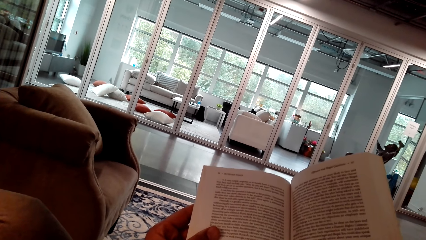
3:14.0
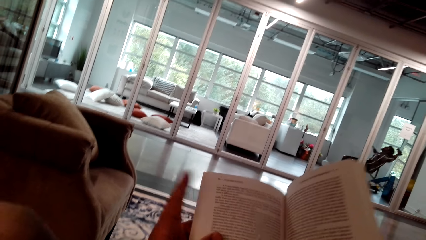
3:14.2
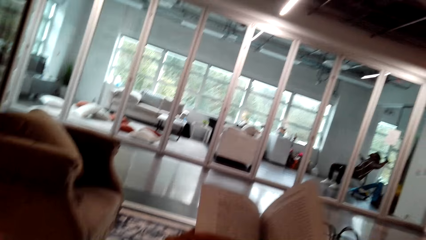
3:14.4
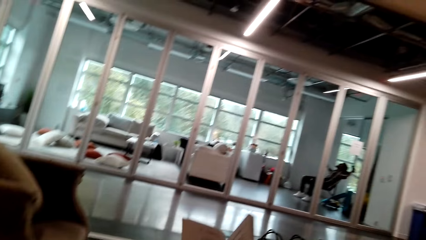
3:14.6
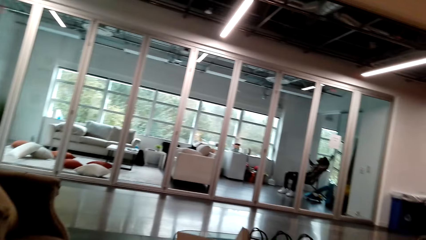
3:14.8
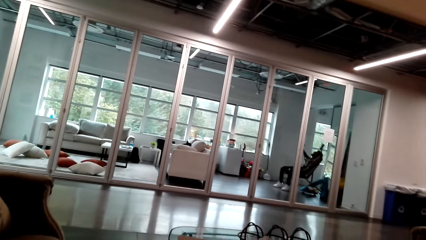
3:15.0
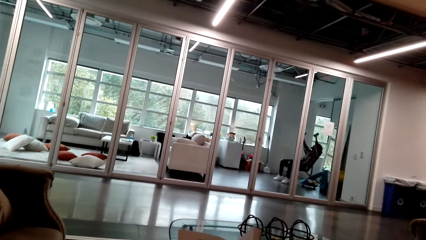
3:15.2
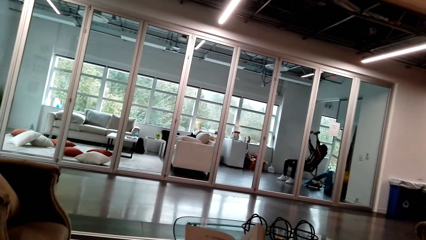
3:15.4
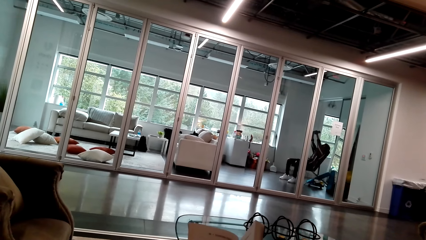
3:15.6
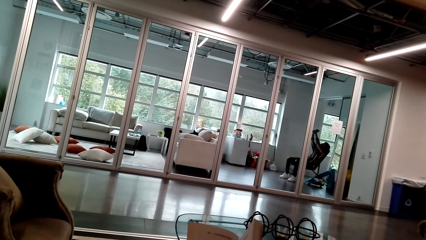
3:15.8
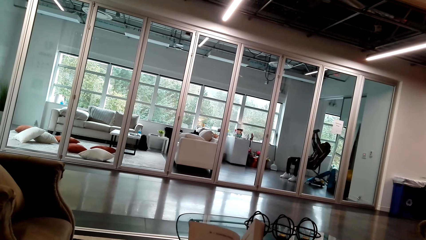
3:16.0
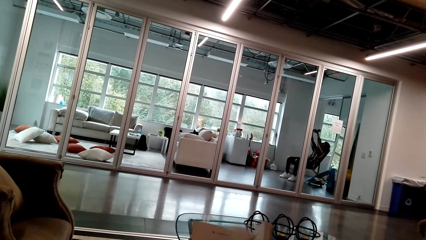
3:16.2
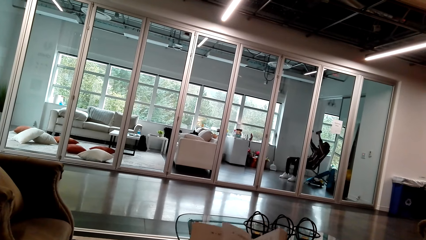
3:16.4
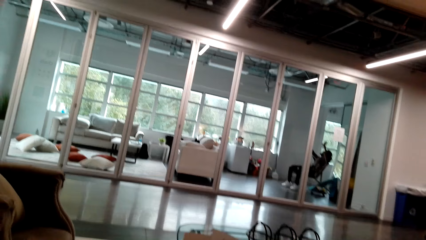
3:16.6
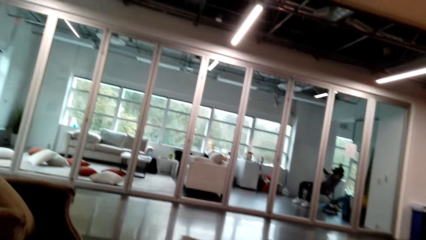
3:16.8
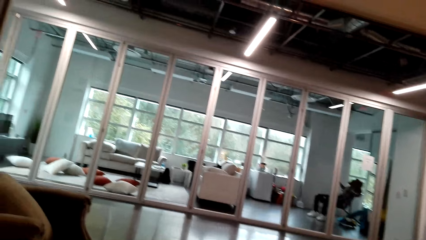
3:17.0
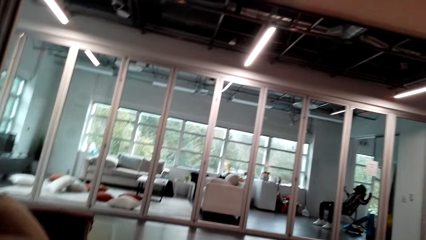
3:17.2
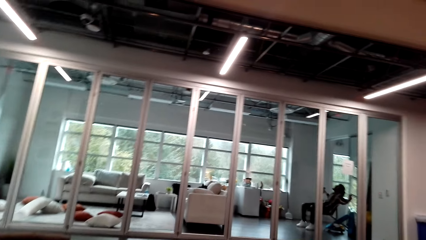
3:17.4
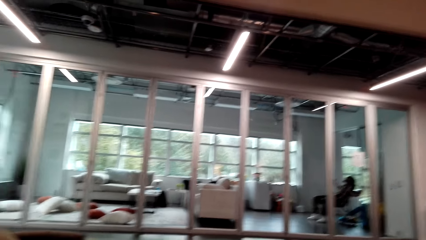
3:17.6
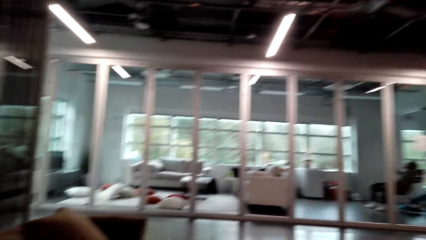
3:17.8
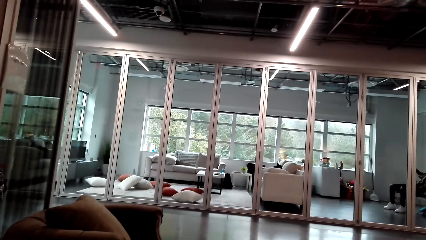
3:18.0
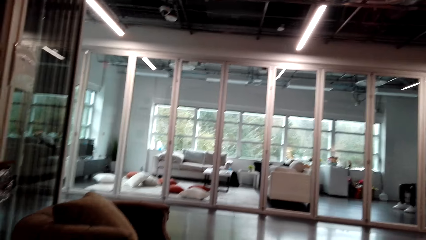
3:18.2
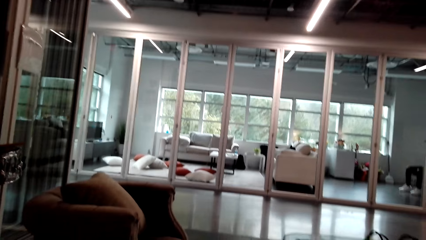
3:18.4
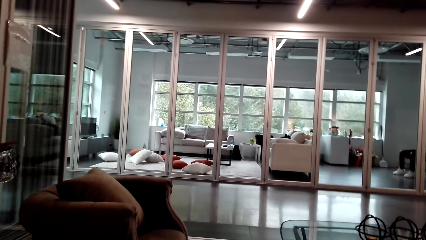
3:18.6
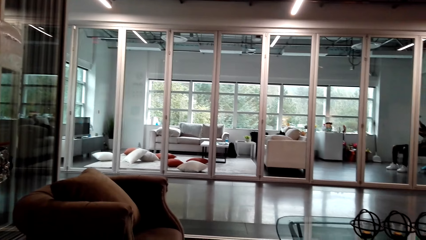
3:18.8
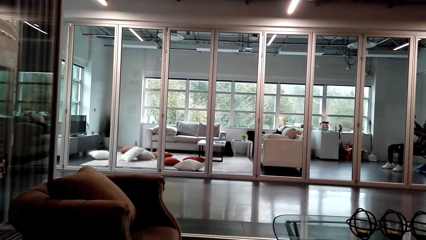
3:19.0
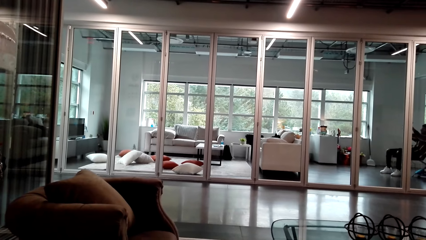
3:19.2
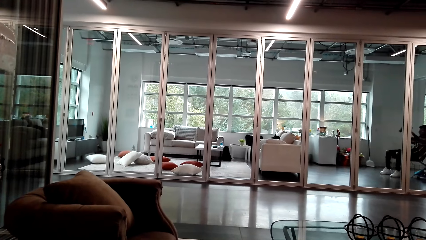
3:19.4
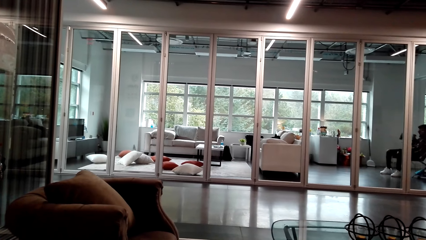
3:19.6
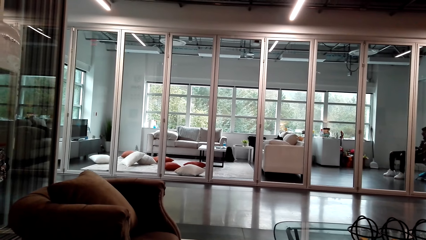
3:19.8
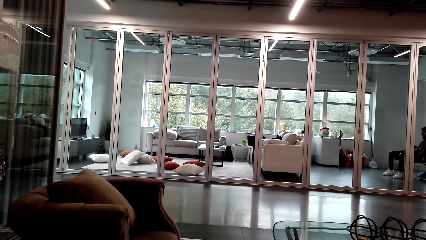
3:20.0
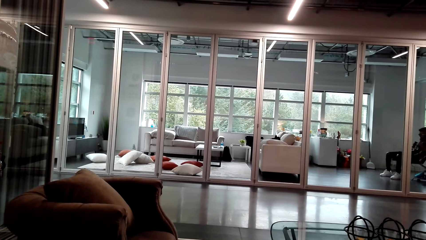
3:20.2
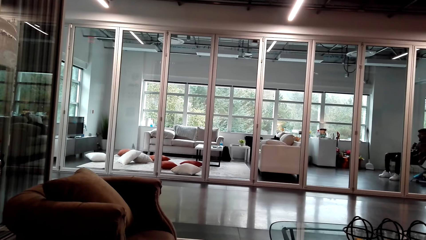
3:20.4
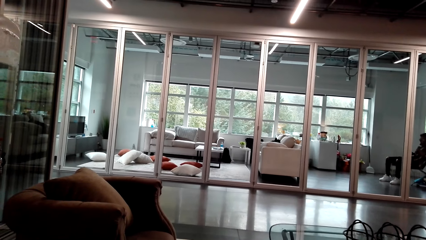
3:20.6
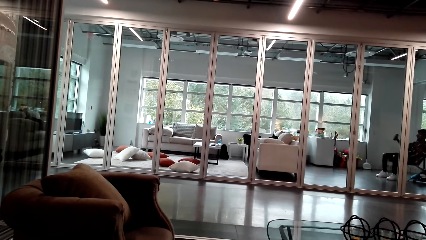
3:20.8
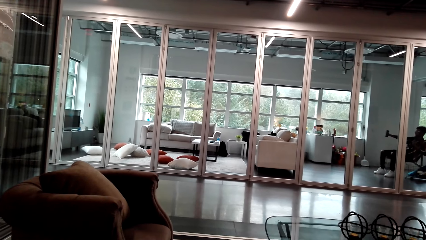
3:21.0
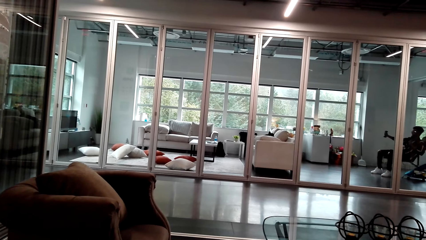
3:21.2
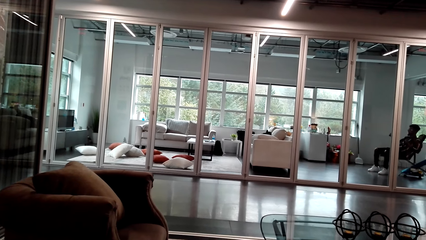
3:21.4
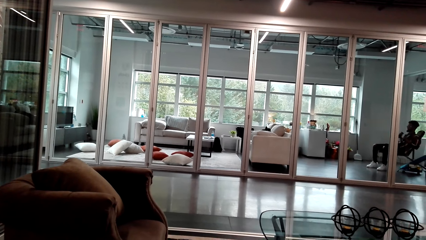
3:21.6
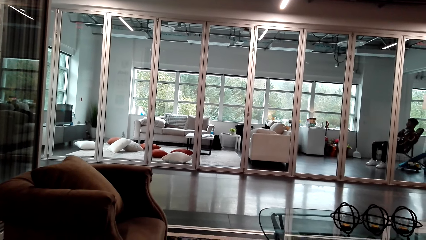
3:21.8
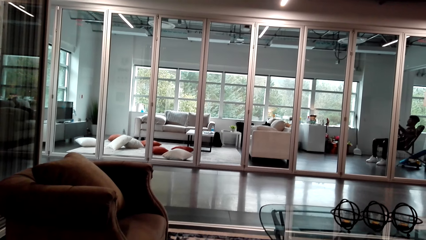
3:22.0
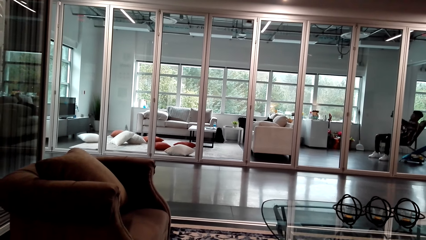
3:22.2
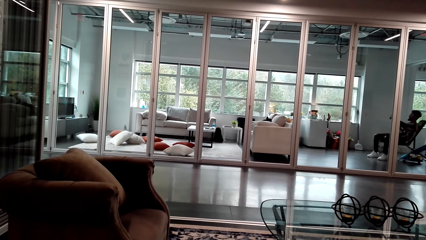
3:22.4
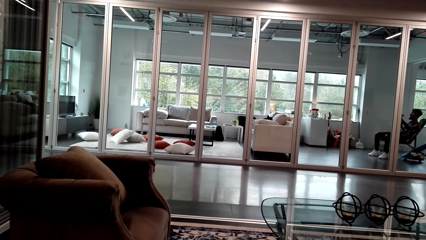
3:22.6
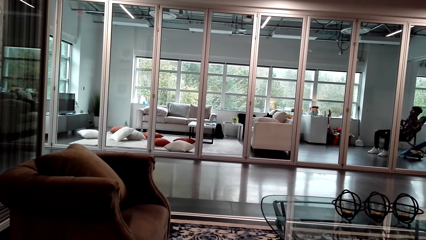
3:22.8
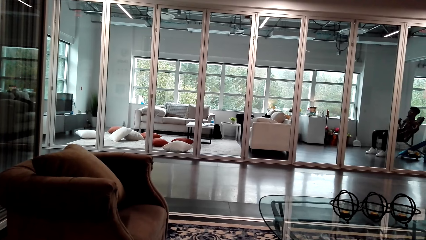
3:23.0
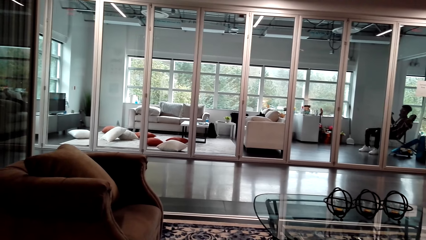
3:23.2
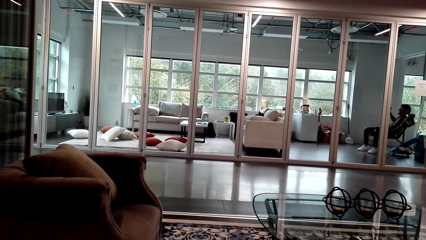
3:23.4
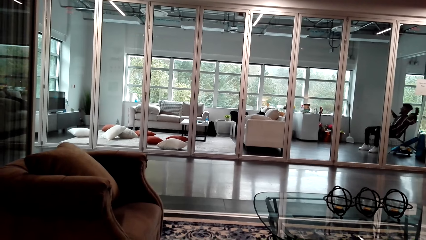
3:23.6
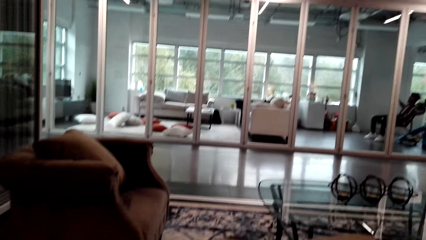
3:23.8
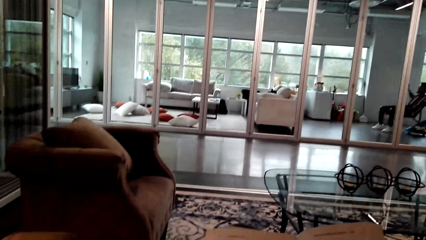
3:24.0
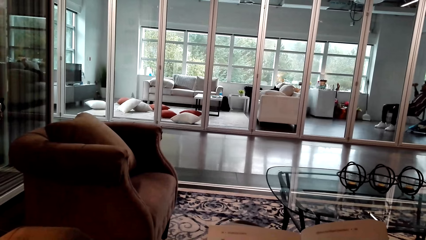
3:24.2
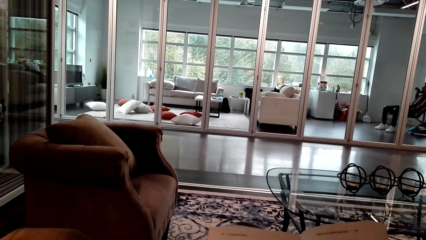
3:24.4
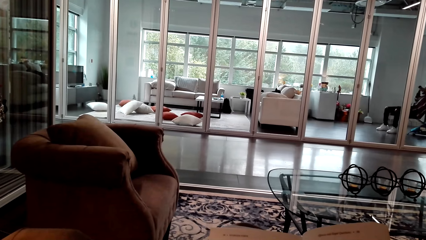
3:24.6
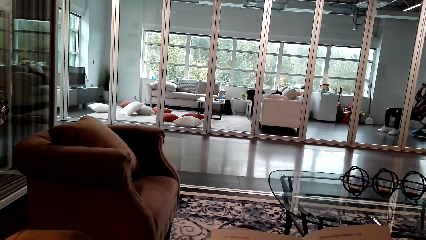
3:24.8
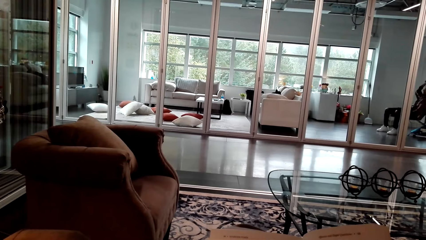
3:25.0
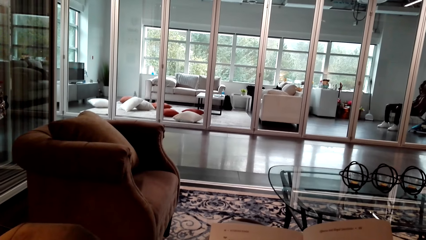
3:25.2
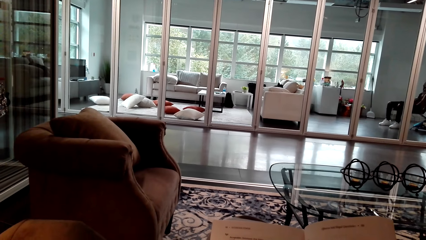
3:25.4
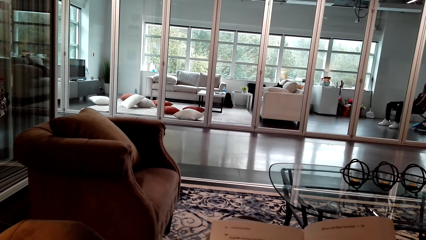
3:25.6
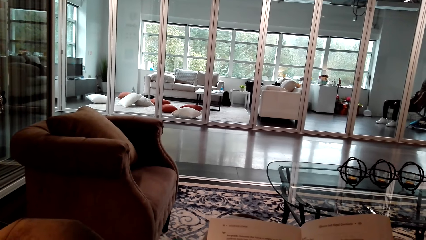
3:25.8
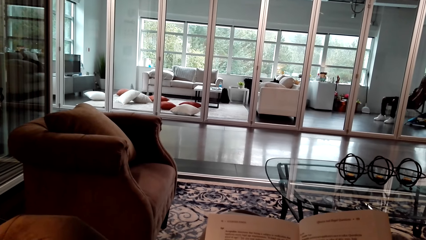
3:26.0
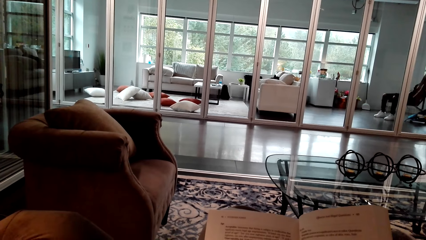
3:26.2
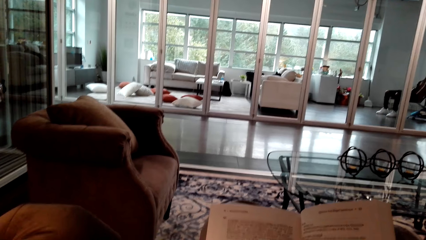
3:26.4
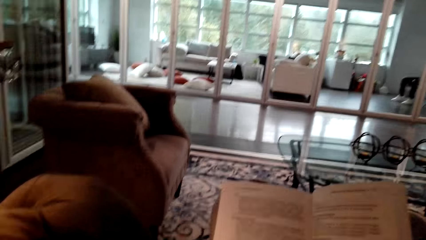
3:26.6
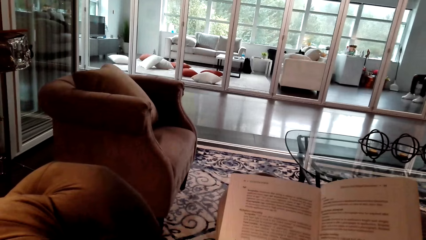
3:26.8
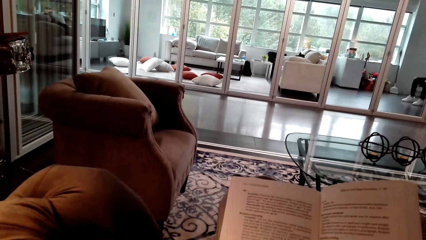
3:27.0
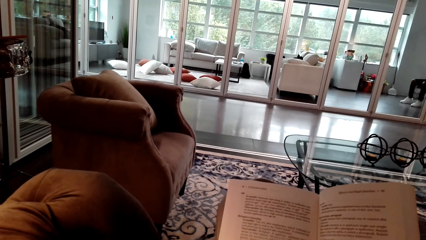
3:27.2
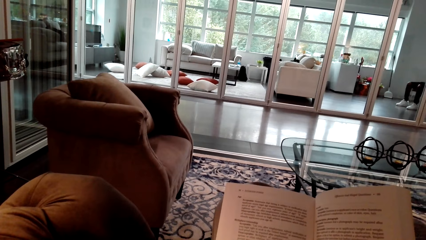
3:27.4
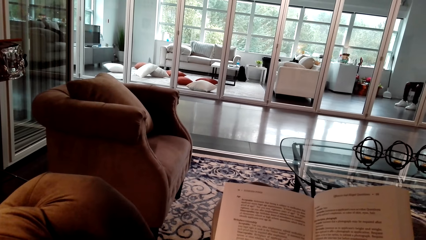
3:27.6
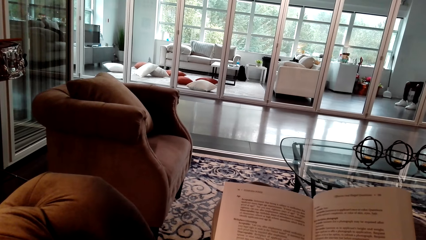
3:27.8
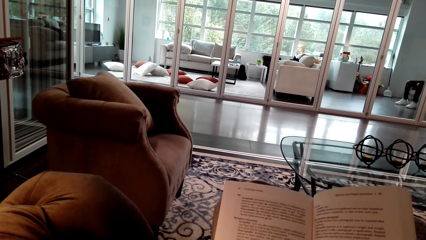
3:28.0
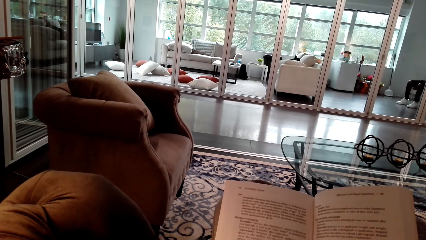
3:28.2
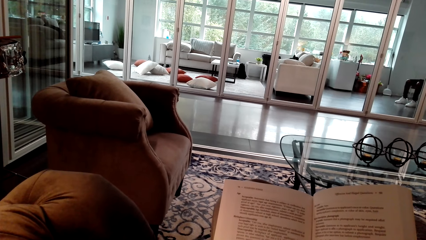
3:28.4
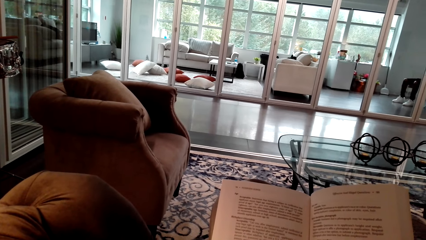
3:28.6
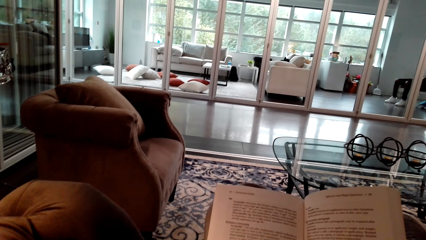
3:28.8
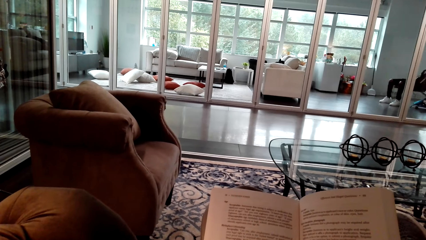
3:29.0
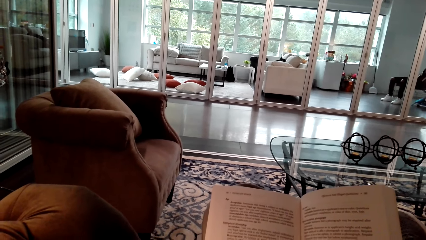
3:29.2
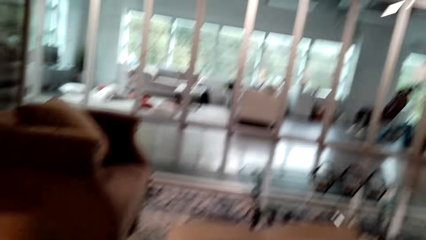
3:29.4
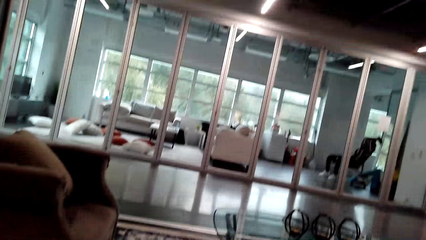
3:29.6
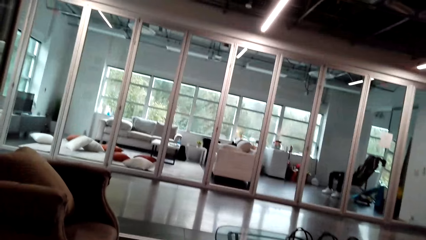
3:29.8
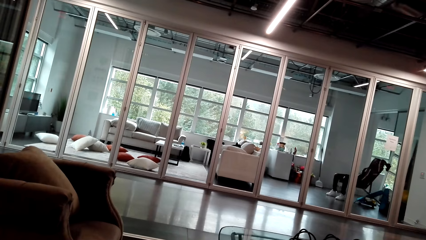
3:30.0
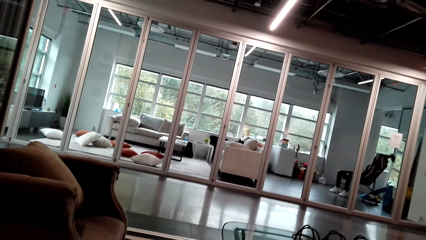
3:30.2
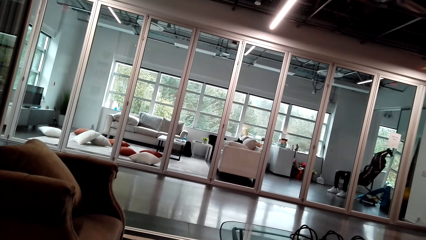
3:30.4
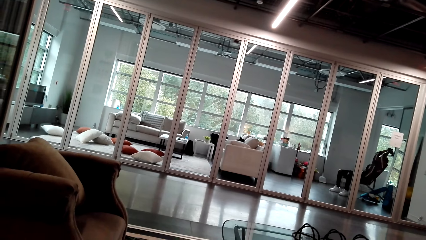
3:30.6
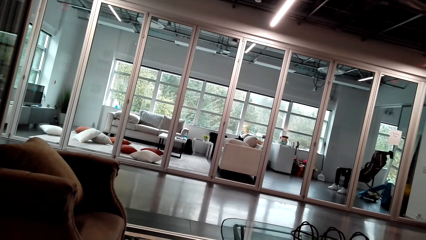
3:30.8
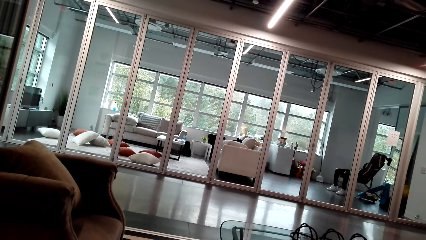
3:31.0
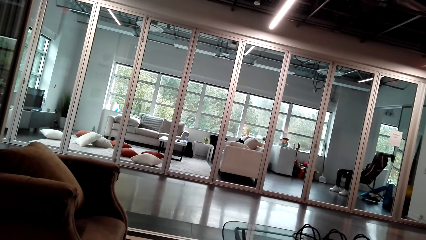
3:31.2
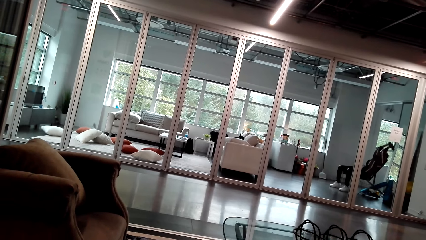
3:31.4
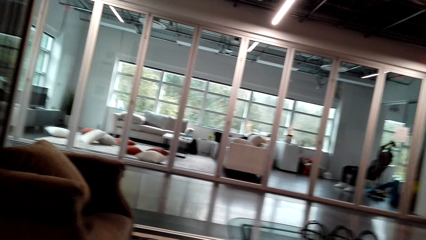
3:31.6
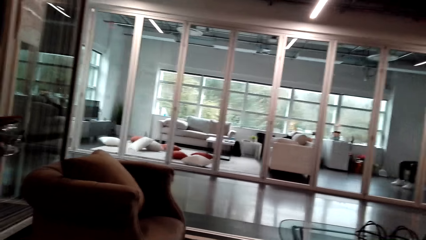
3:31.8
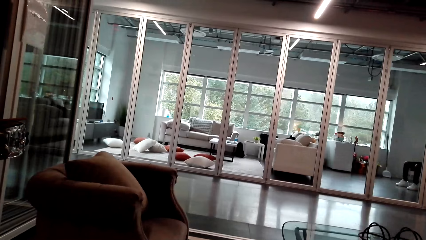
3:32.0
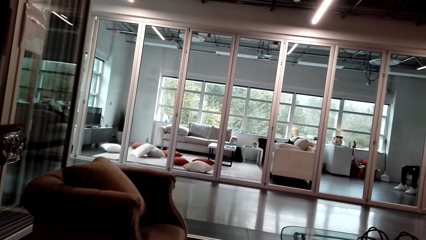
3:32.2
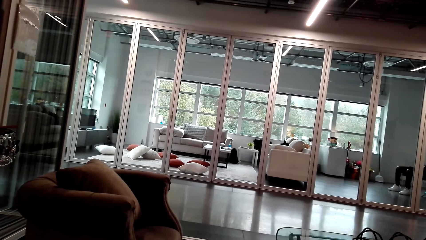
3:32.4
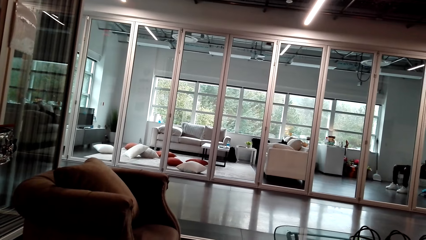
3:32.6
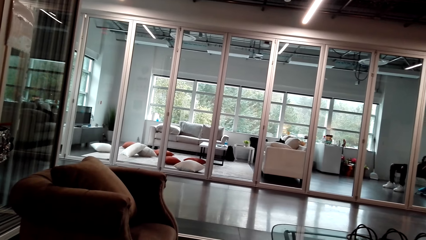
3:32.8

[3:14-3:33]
The camera wearer flips a page. They look around. A person exercises with the dumbbells. The camera wearer reads the book. They look around.
